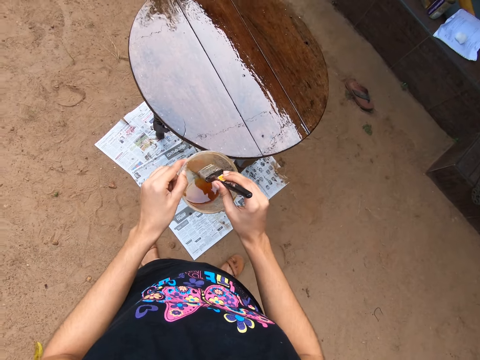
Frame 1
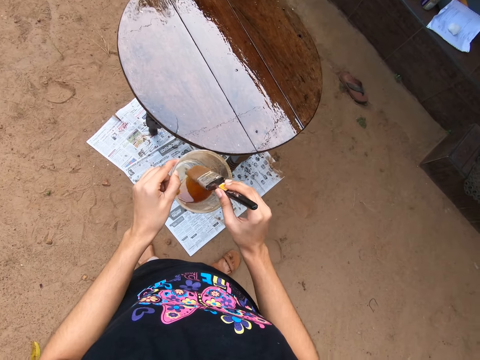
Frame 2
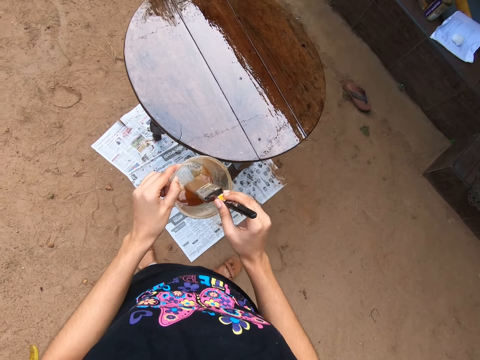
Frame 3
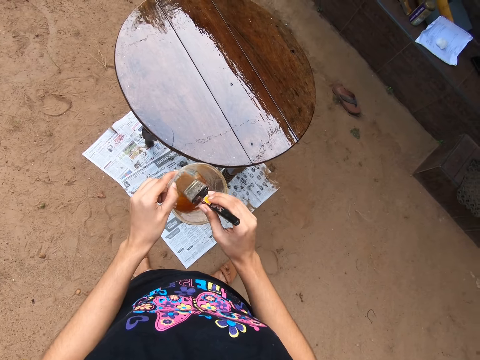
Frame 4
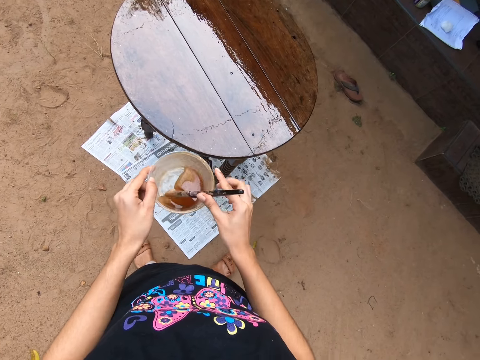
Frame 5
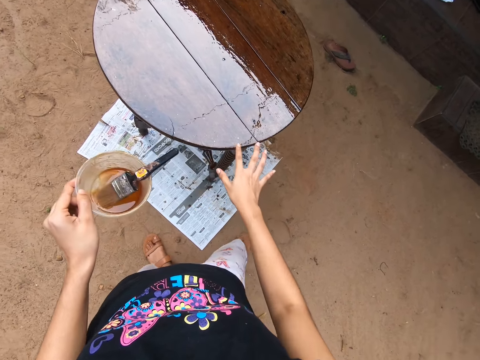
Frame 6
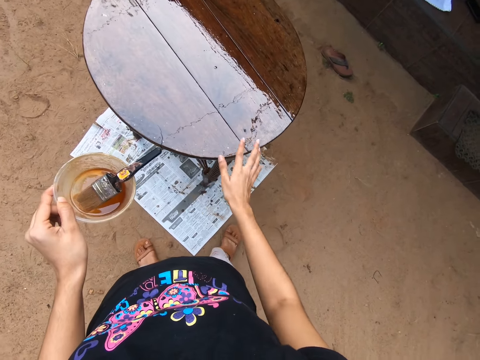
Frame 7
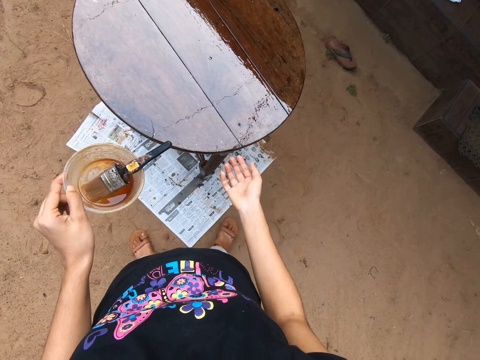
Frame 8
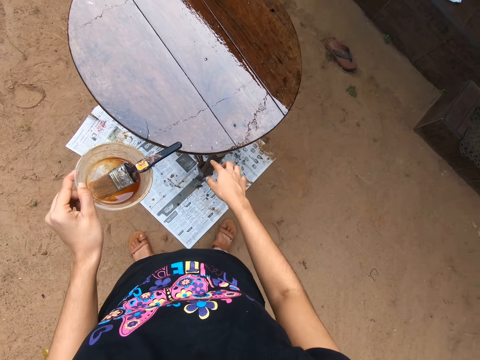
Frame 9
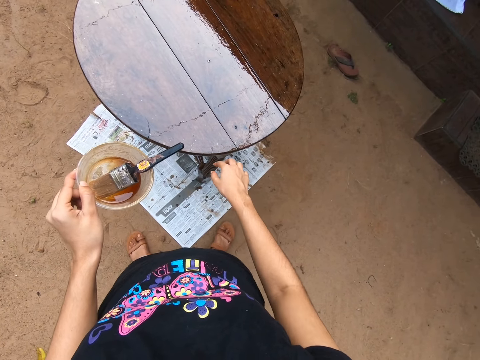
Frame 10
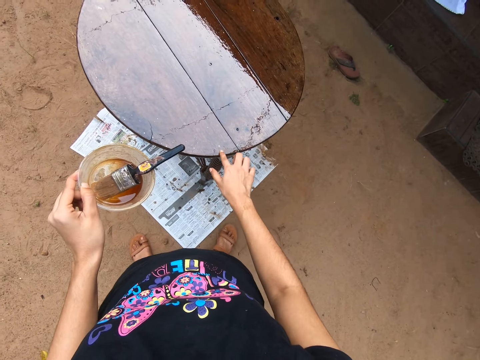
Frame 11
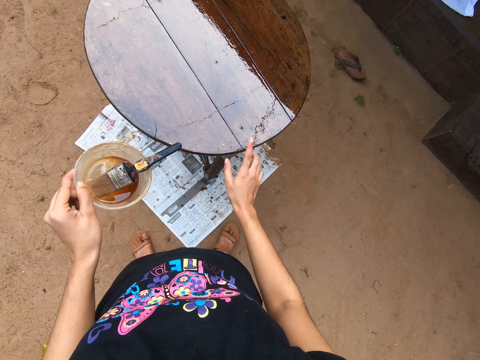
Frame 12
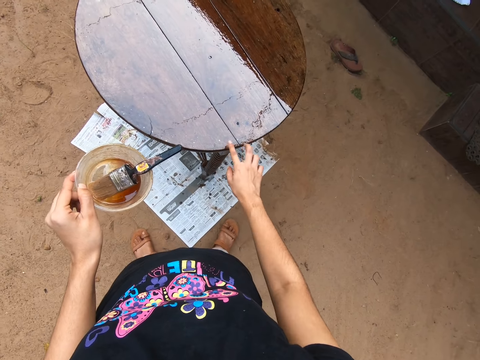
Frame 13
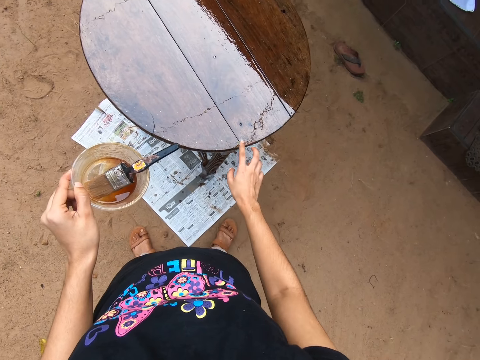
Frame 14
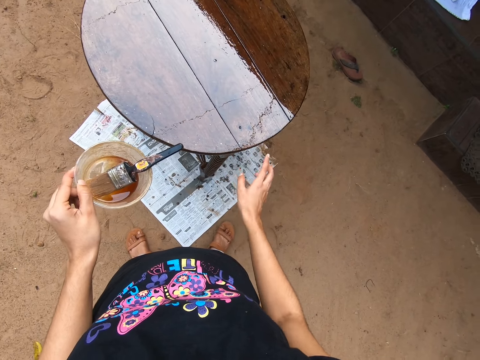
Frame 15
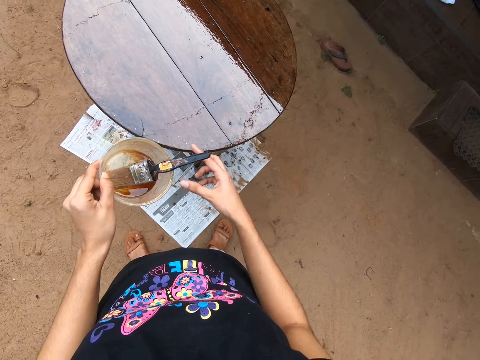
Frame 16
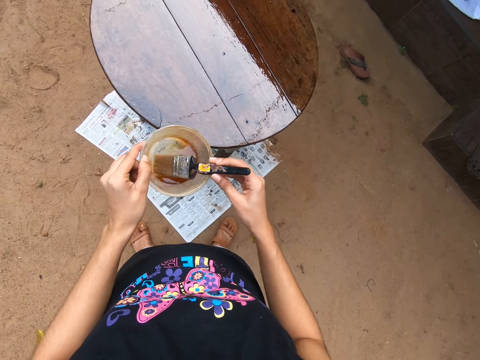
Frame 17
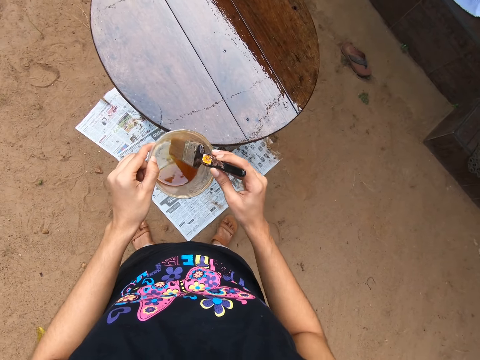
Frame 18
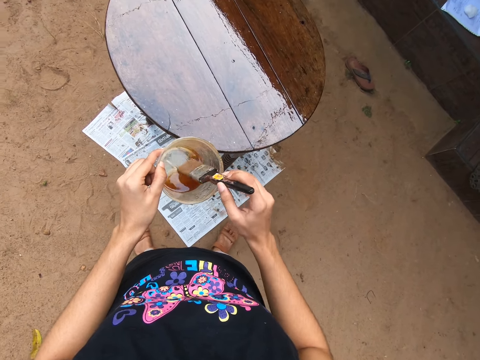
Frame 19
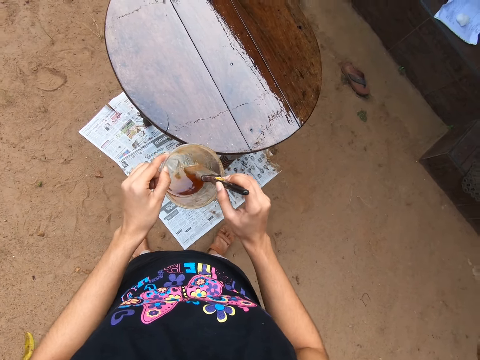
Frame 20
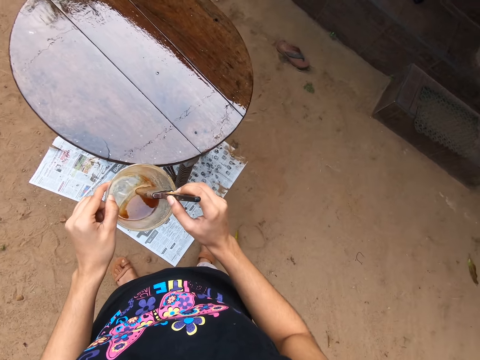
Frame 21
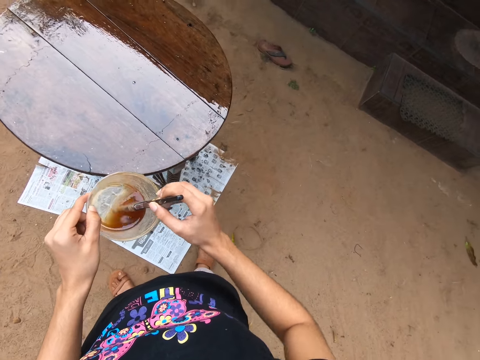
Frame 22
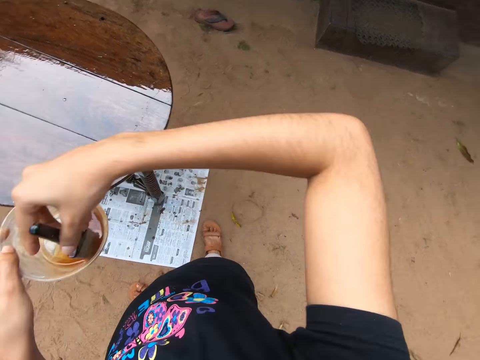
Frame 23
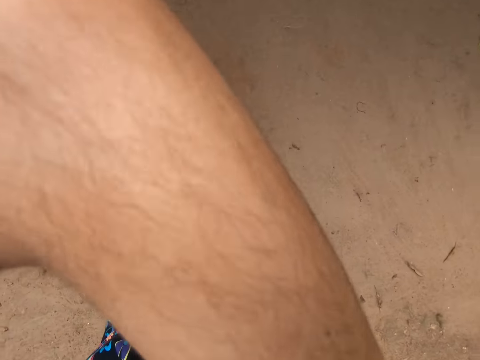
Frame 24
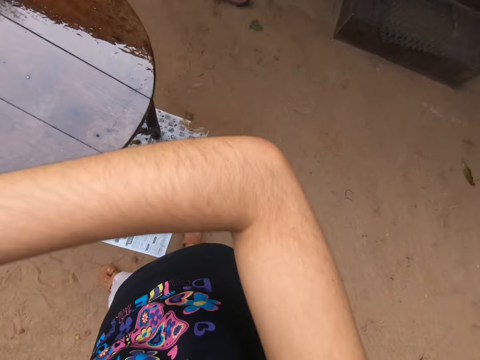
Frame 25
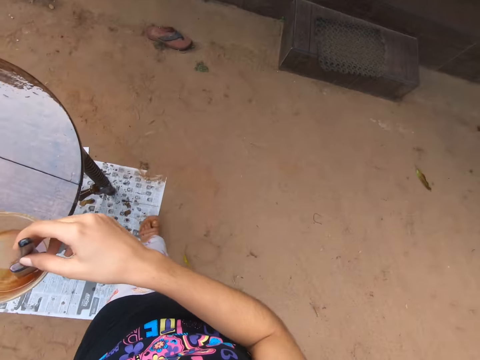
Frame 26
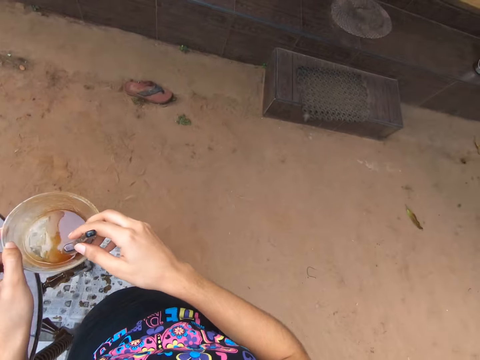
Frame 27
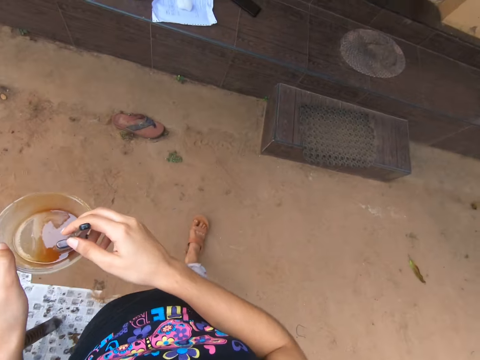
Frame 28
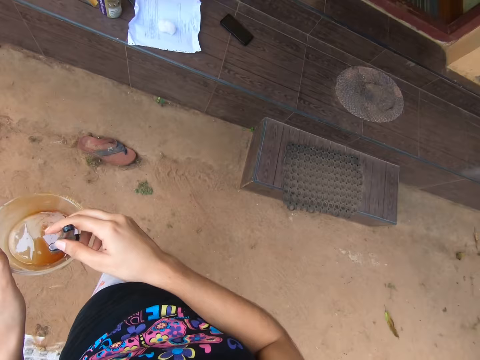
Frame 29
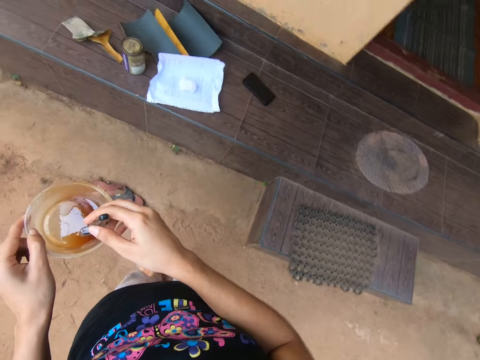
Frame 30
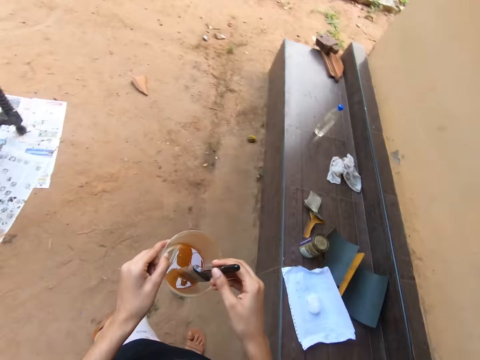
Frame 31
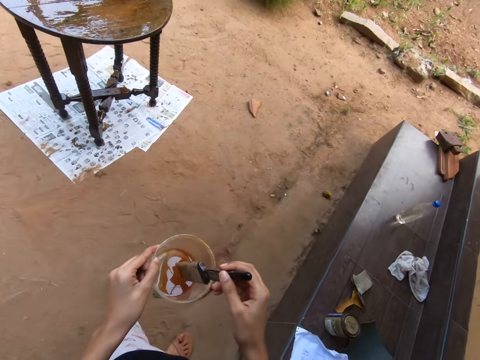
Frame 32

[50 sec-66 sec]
The camera wearer mixes the wood oil or wood polish paint in the plastic container with the paint brush in her right hand. She drops the paint brush in her right hand into the plastic container in her left hand. She touches a table on top of the papers with her right hand. She mixes the wood polish paint in the container. She holds the paint brush in the plastic container with her right hand. She wipes her face with her right hand. The man interacts with the camera wearer. The camera wearer walks around the compound.

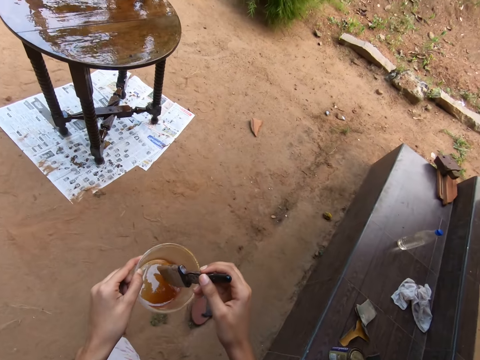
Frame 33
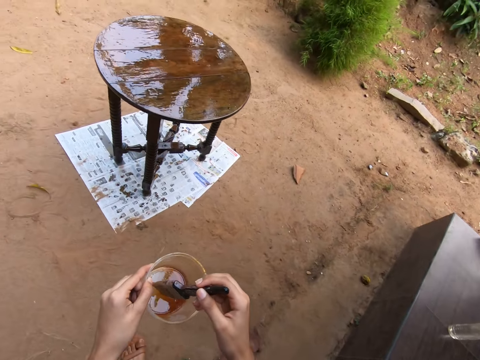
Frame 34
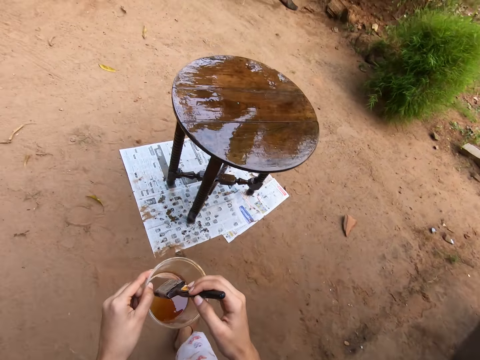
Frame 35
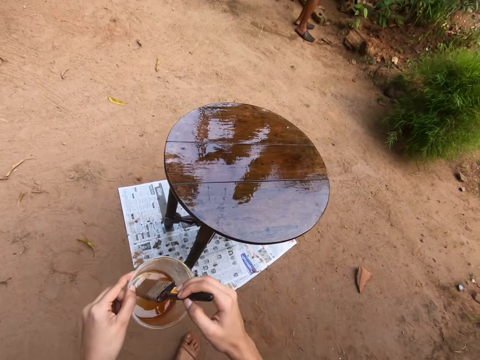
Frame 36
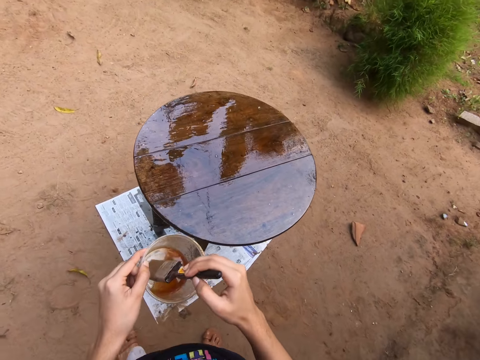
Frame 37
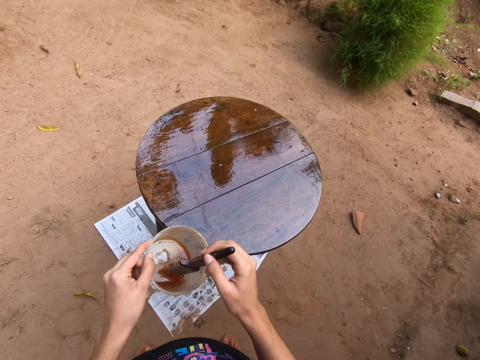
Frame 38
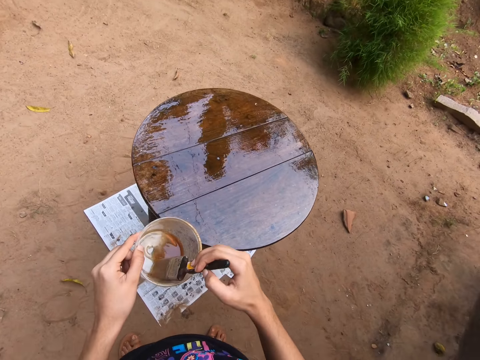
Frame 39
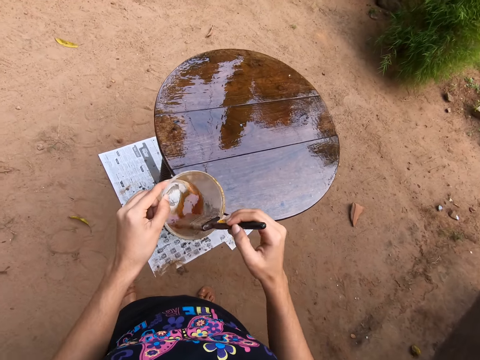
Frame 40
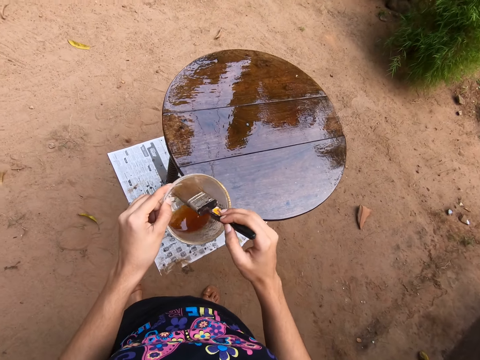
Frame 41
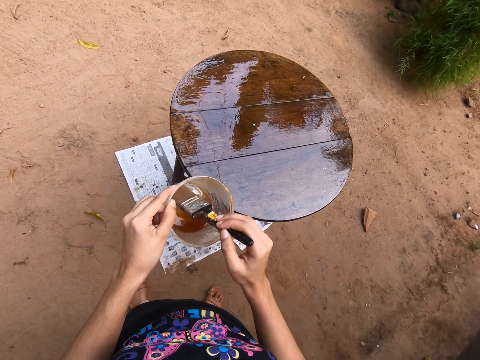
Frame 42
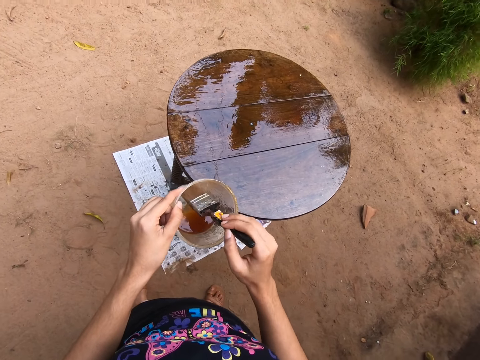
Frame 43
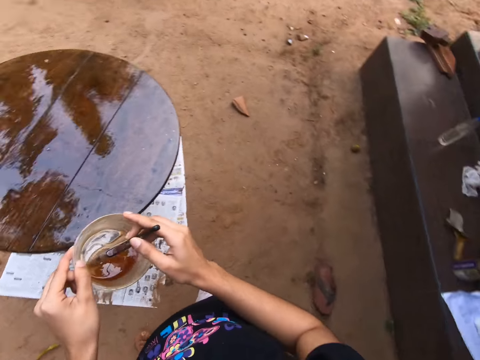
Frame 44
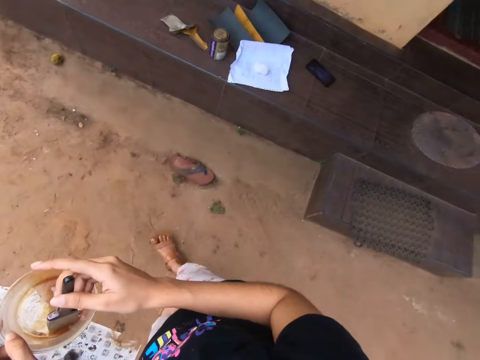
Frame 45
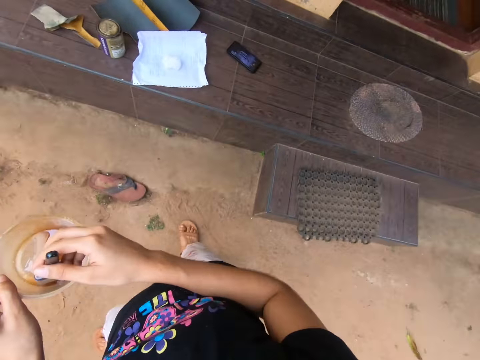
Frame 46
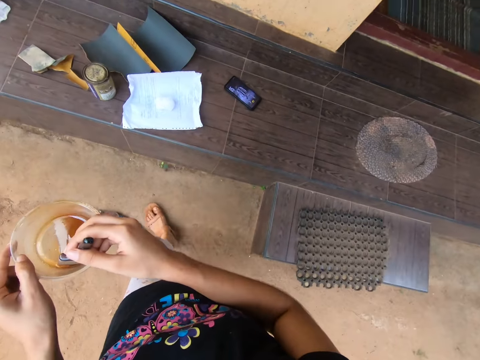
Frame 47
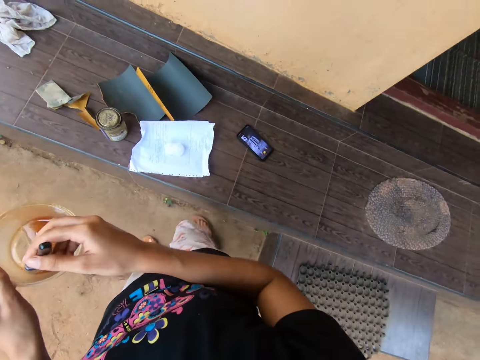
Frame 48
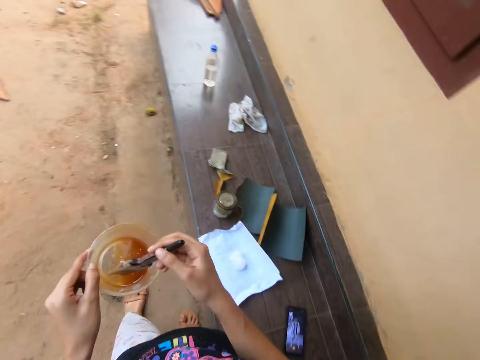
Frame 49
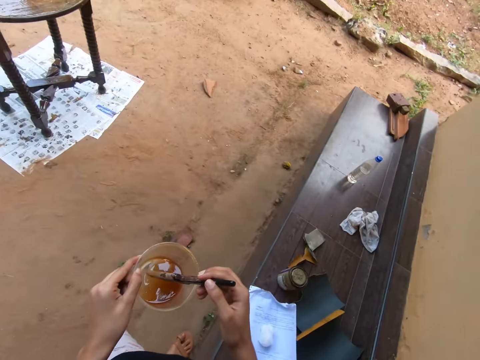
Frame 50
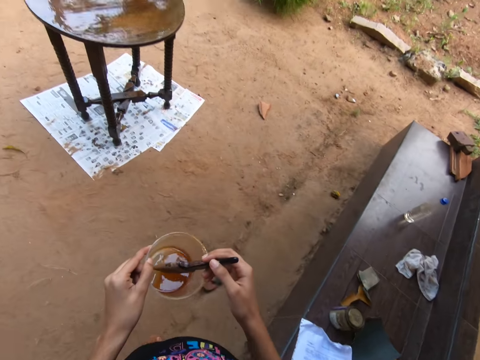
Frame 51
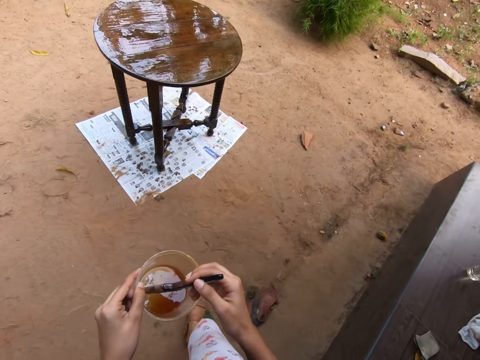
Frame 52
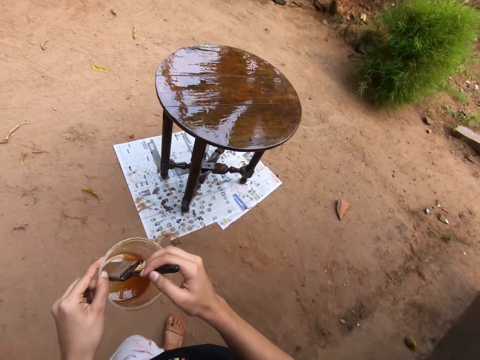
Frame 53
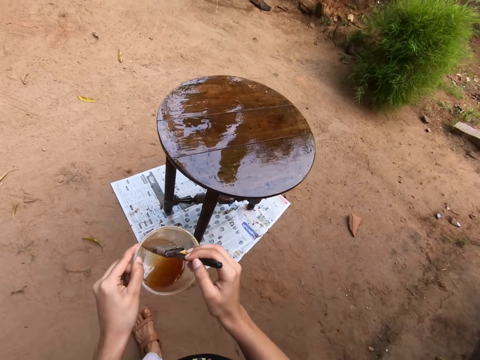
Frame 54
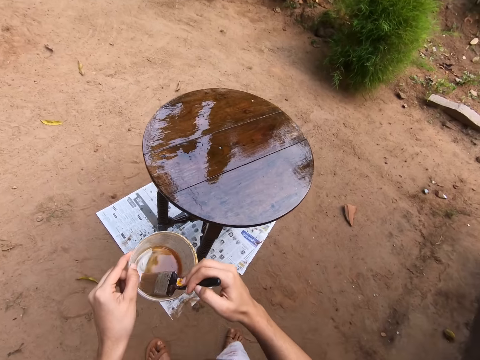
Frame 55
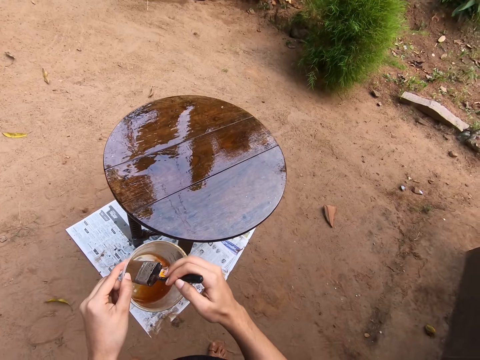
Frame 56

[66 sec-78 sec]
The camera wearer mixes the wood oil or wood polish paint in the plastic container with the paint brush in her right hand. She walks around the compound. She mixes the wood polish paint in the container.
